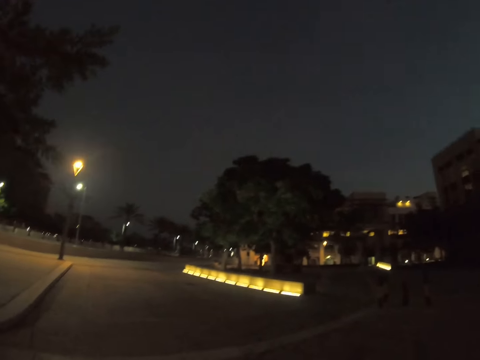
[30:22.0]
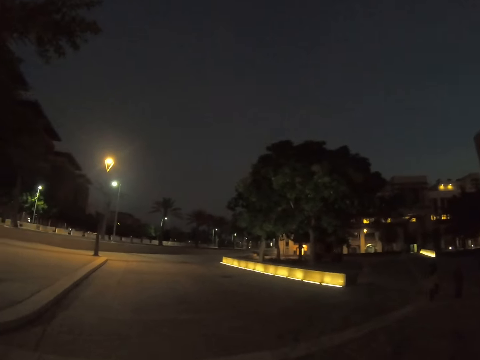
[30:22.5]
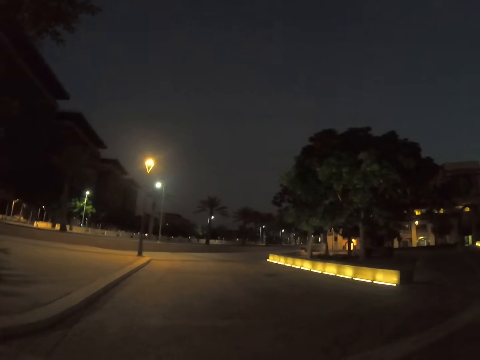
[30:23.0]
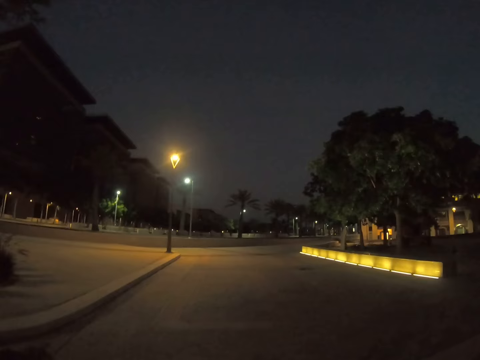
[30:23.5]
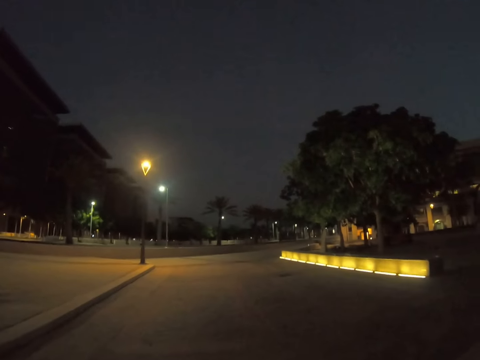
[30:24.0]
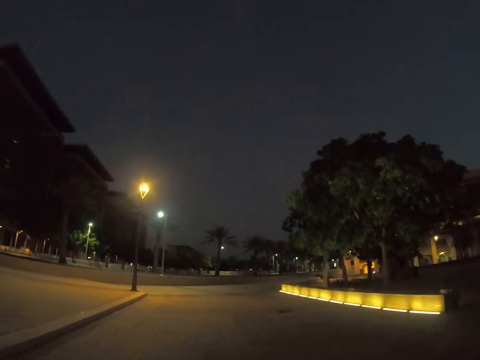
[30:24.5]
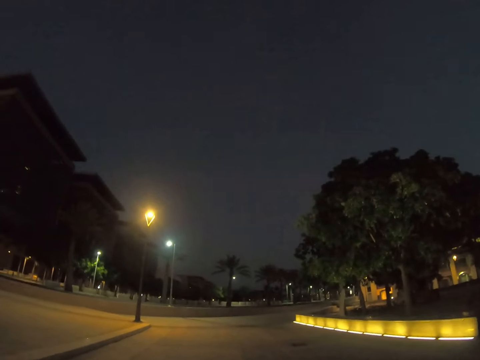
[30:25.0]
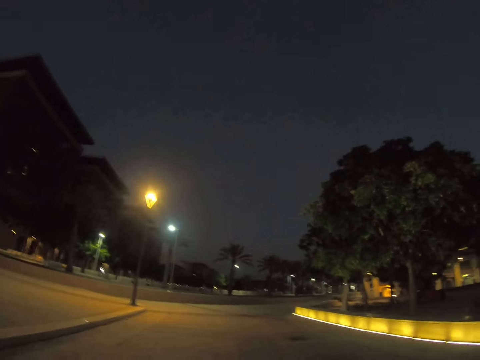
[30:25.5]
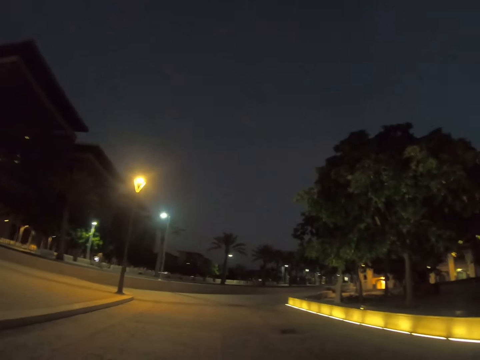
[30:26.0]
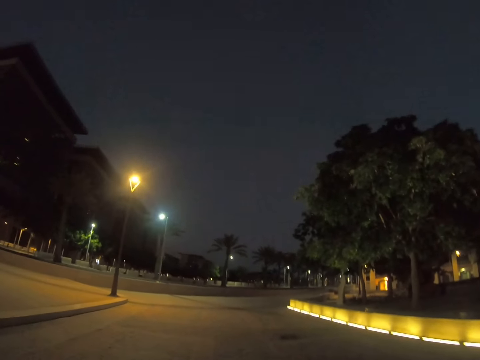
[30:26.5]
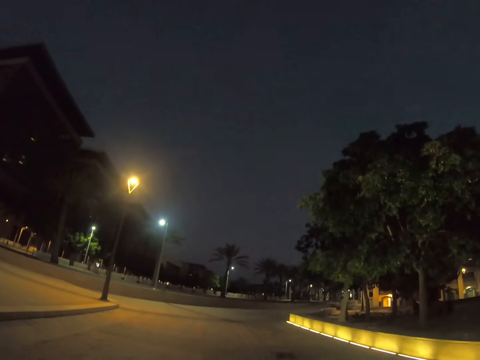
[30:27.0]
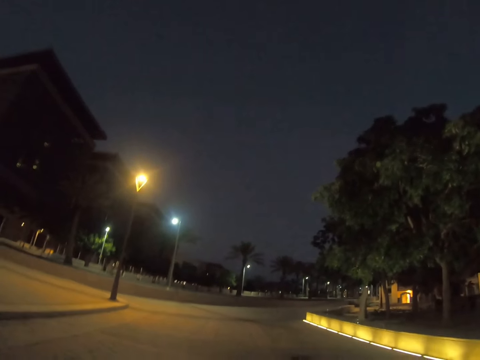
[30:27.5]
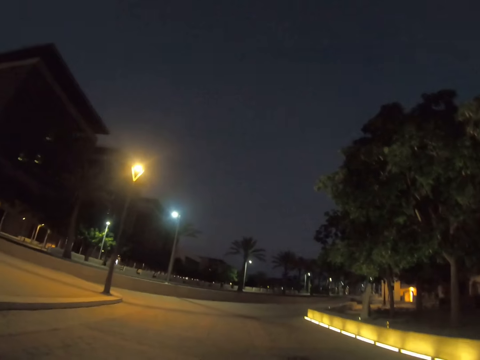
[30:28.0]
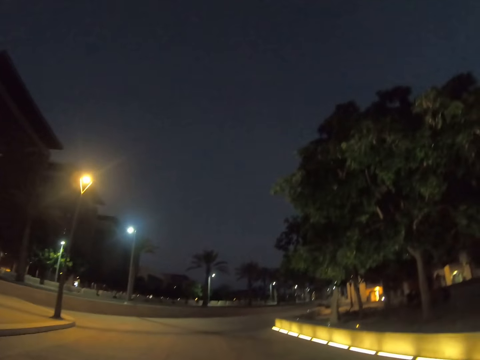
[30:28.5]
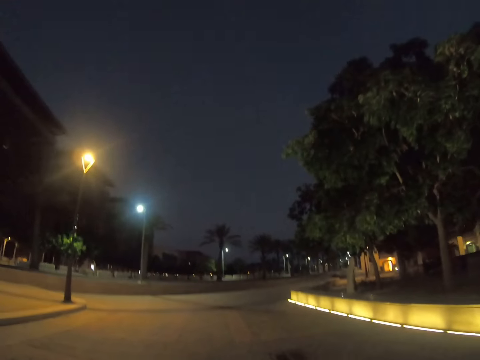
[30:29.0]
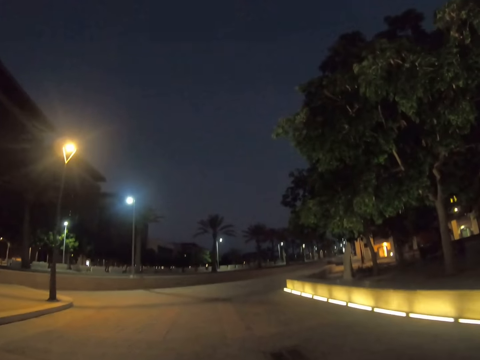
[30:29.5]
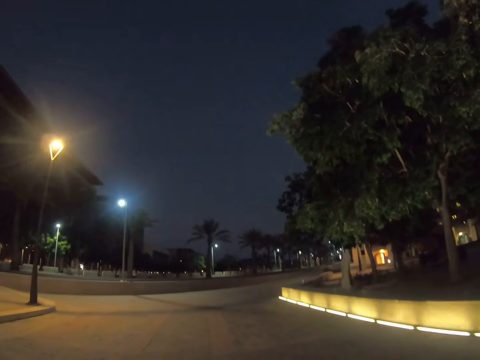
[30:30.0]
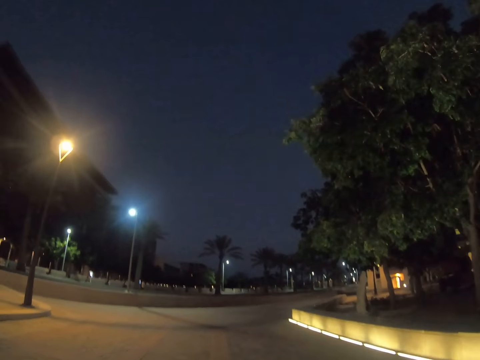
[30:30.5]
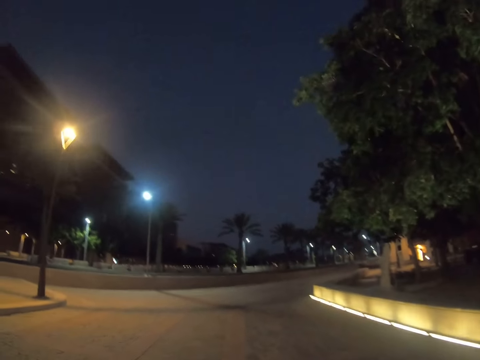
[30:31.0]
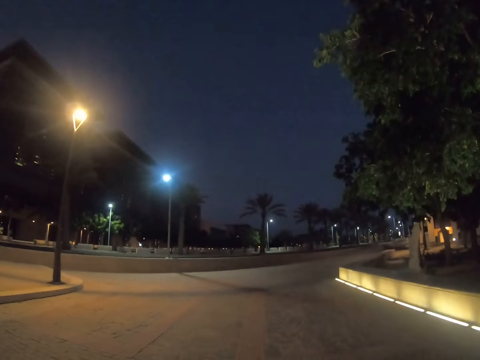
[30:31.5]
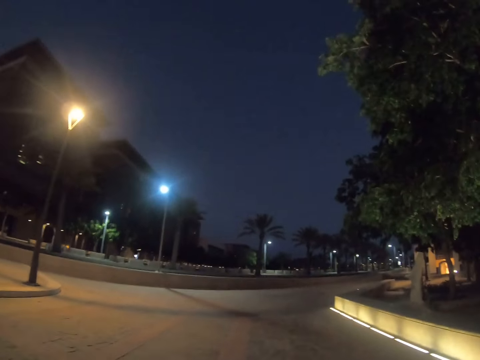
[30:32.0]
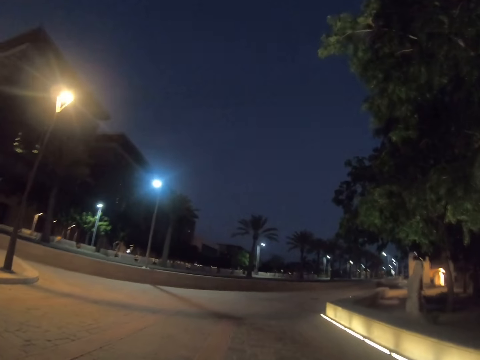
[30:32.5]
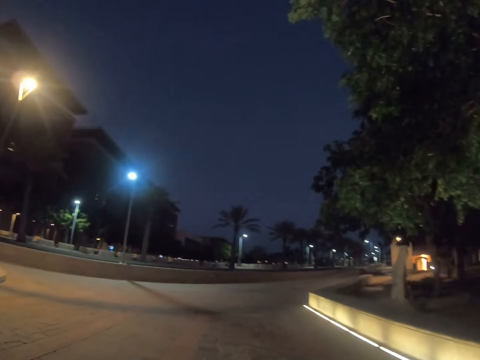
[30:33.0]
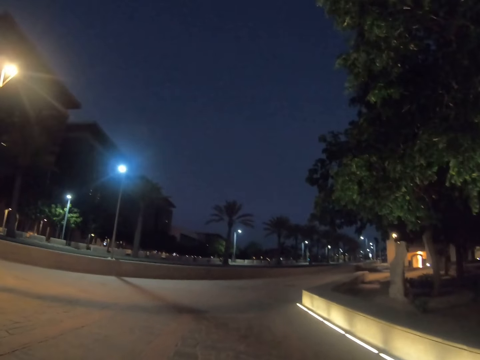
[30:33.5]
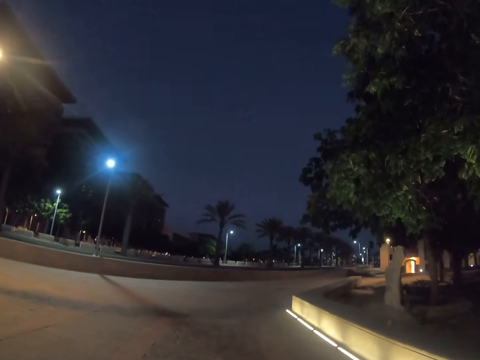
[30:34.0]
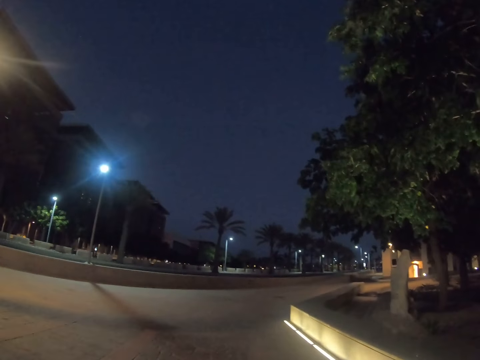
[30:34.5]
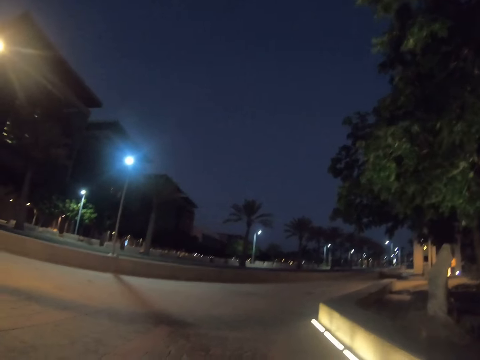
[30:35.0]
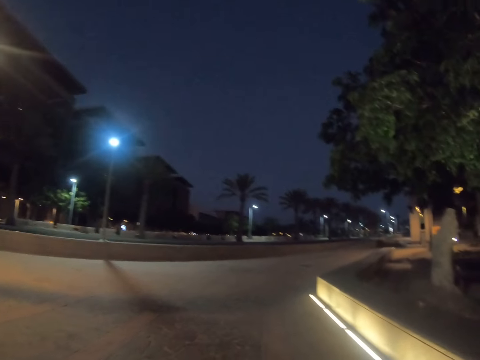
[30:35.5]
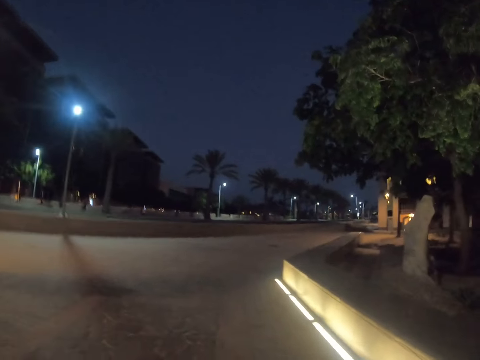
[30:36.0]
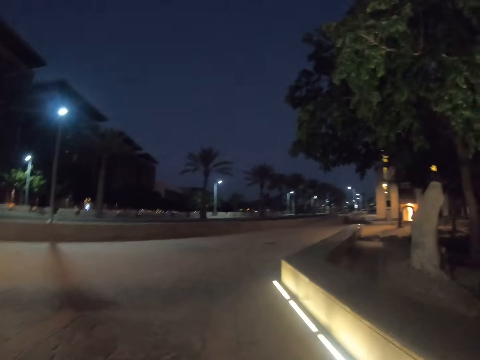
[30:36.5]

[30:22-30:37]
The camera wearer looks around a parking lot. They walk around the parking lot. They walk along the sidewalk.

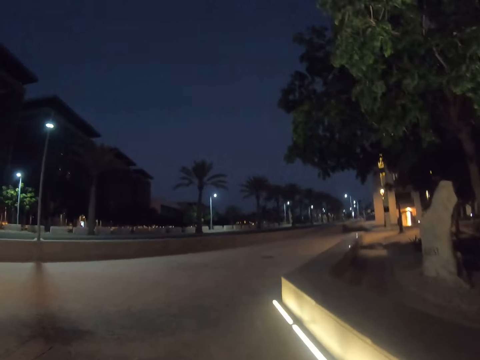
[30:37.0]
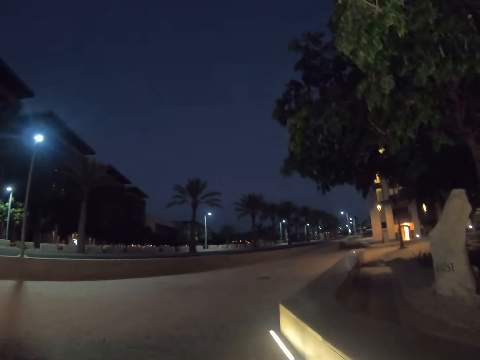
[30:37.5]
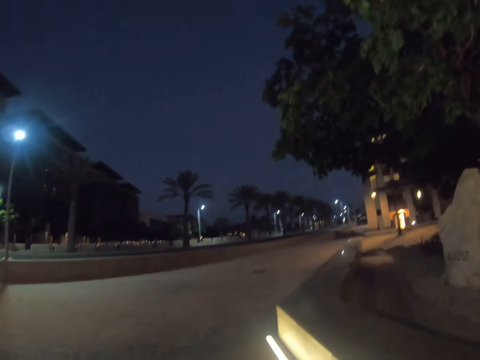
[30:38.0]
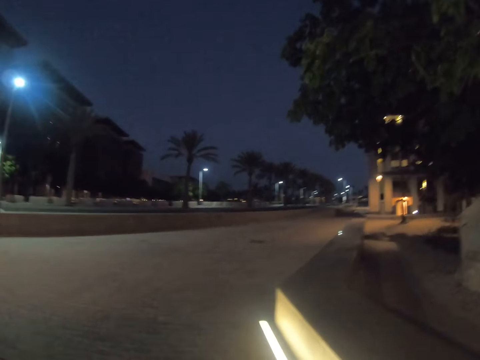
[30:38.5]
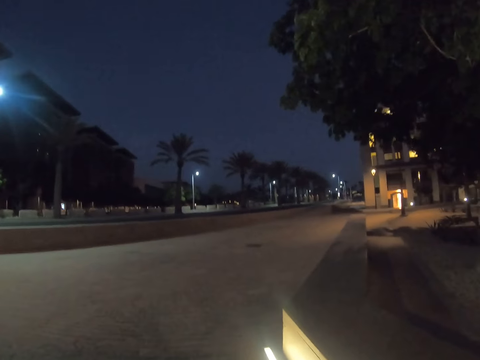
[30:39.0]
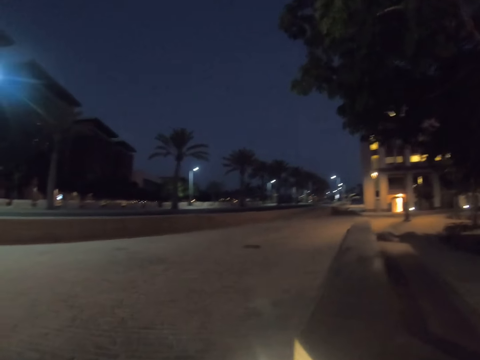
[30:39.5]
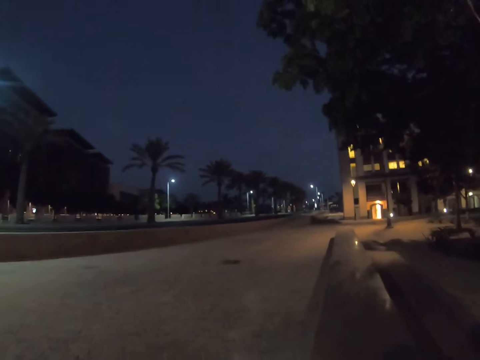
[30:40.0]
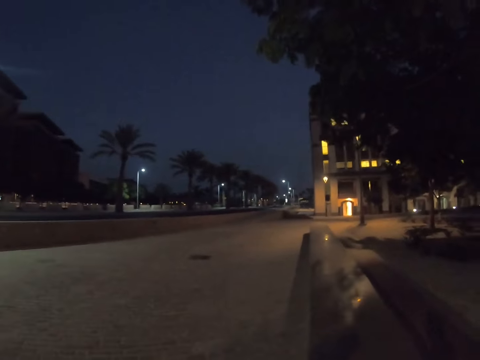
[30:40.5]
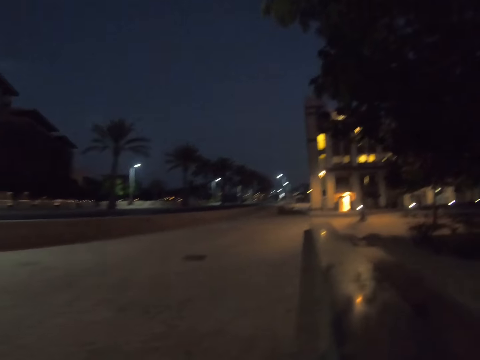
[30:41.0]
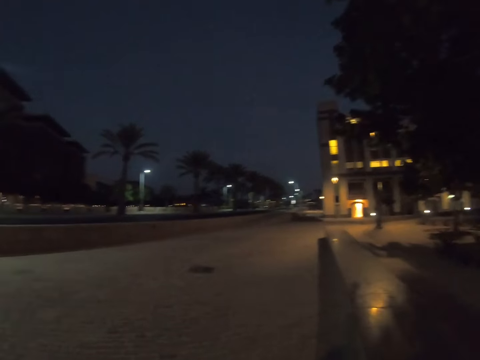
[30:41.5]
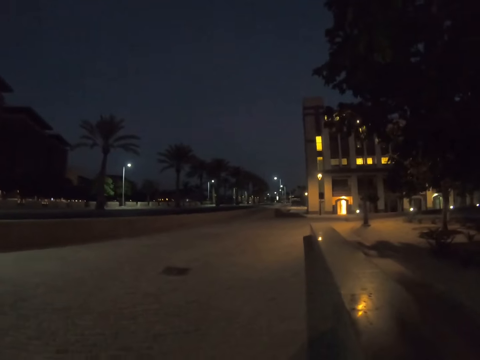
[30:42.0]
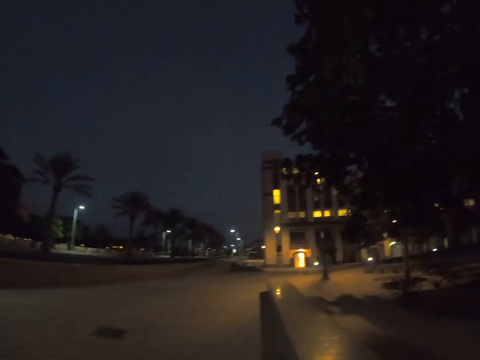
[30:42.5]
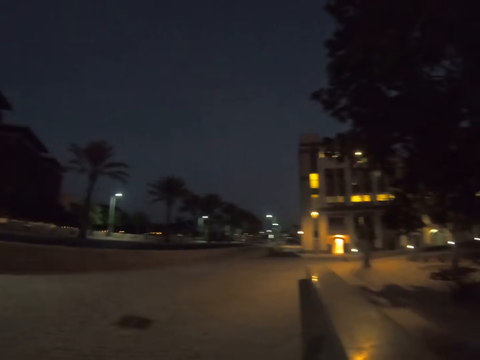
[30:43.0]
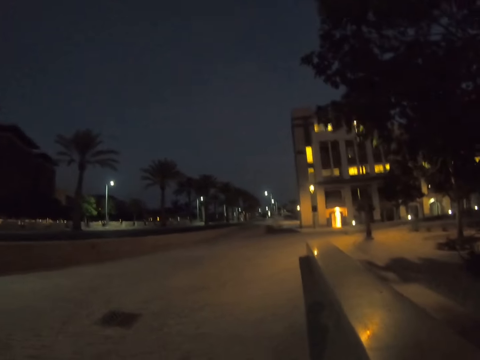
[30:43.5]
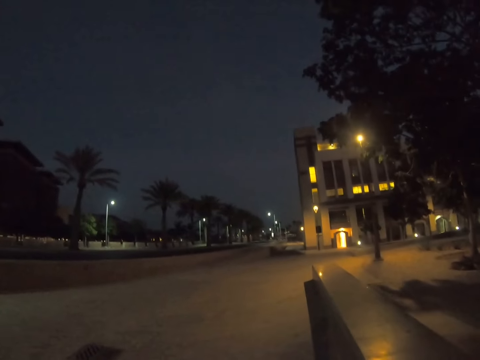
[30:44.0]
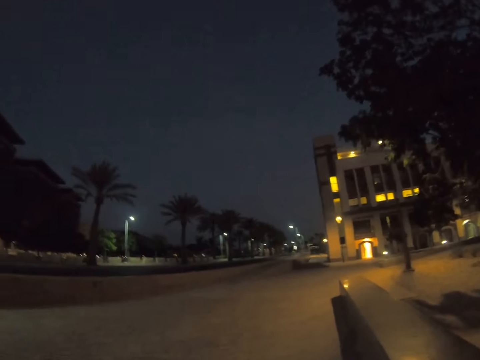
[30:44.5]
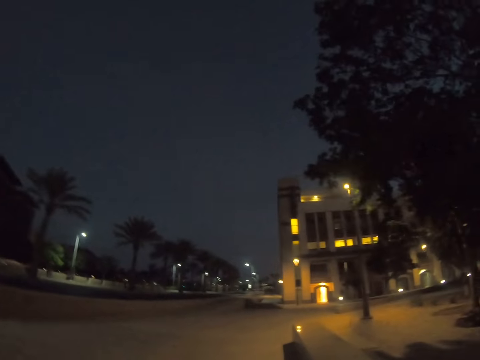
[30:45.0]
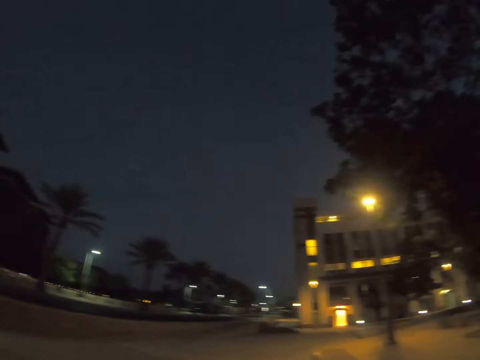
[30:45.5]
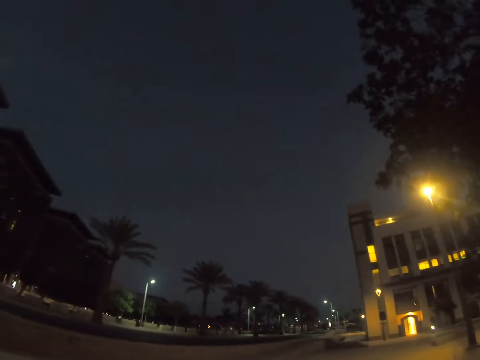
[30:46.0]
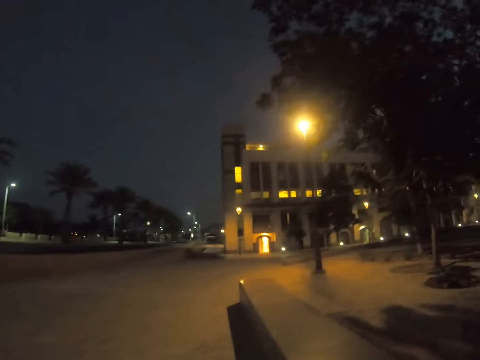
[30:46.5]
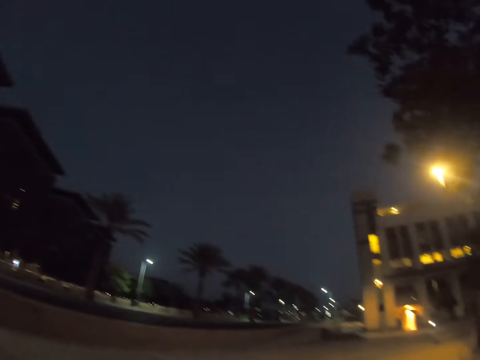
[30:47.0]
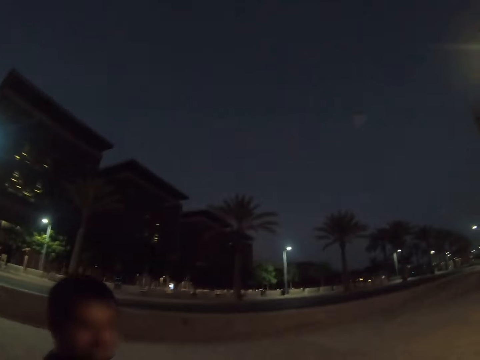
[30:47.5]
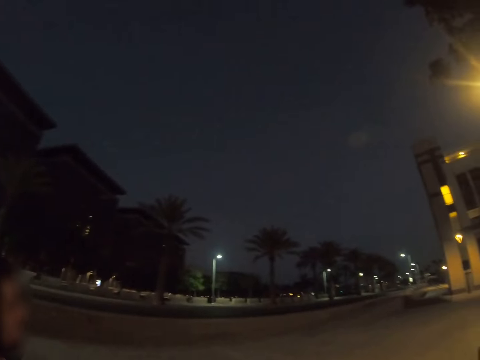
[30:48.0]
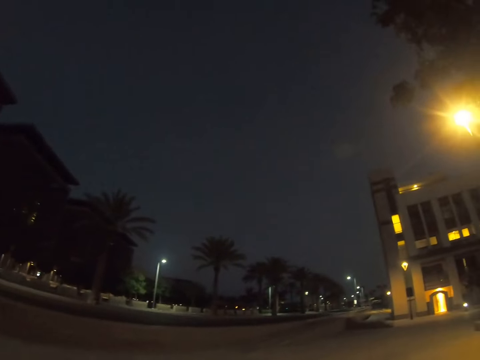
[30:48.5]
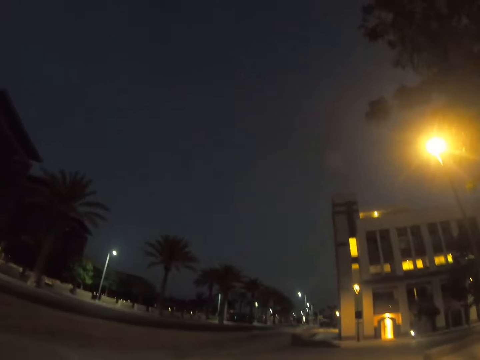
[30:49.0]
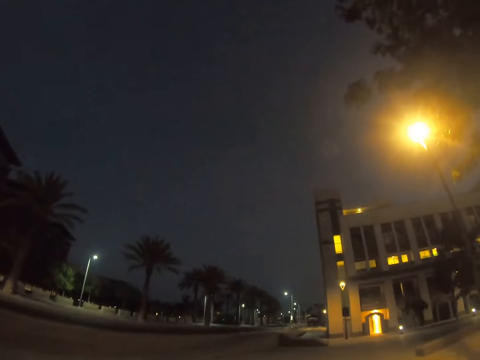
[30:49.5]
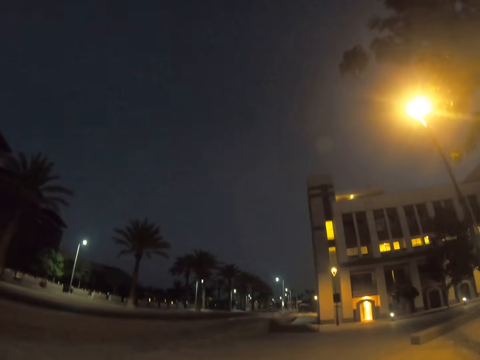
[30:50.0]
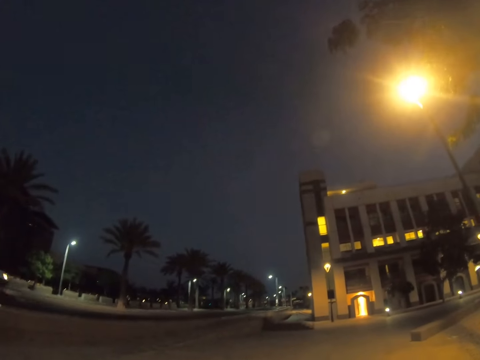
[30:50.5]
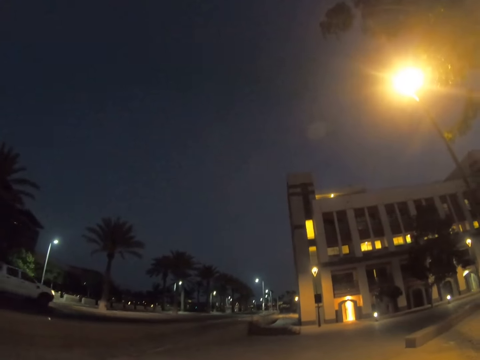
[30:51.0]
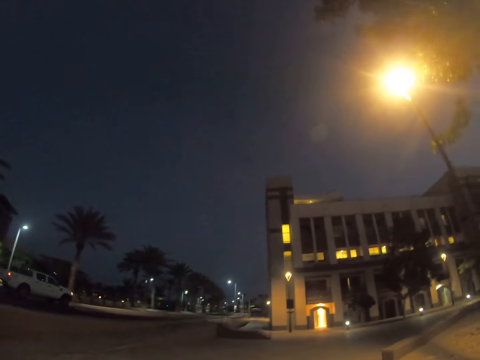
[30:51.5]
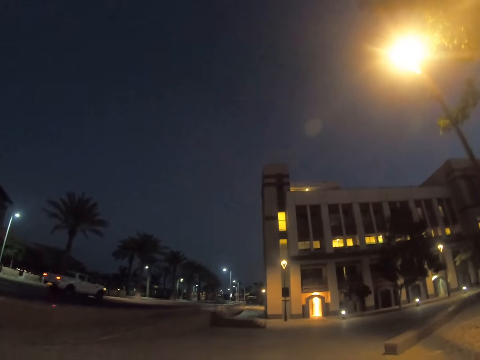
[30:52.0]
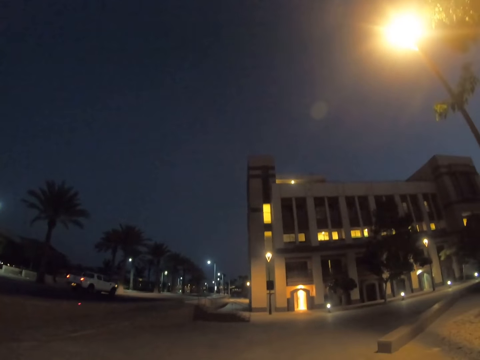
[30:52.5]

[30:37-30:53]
The camera wearer looks around a parking lot. A man walks around the parking lot with the camera wearer. The camera wearer walks around the parking lot.
